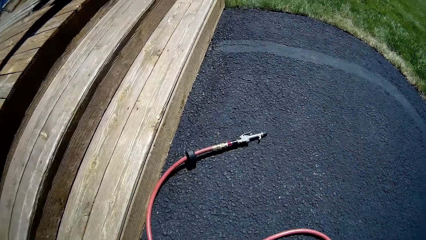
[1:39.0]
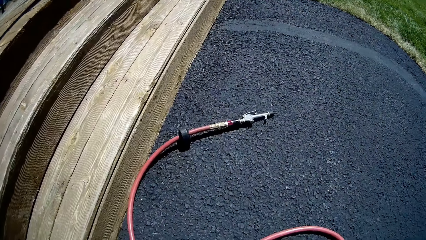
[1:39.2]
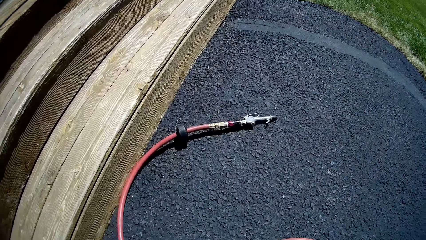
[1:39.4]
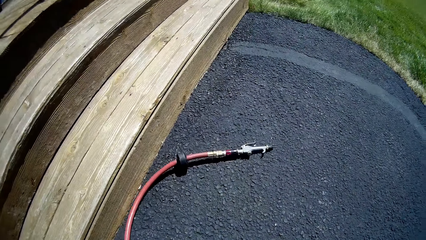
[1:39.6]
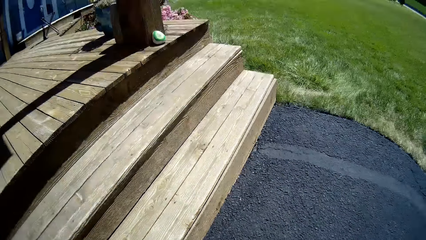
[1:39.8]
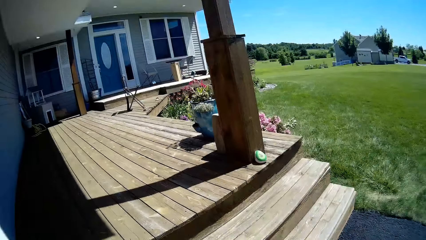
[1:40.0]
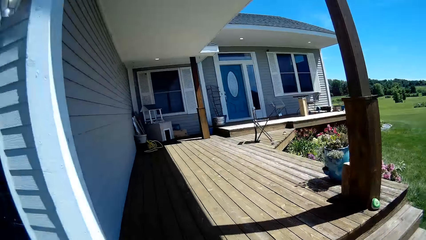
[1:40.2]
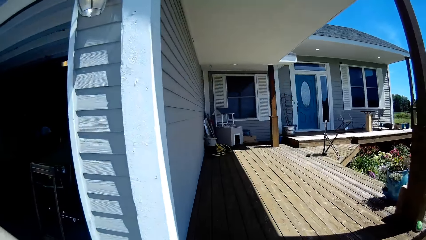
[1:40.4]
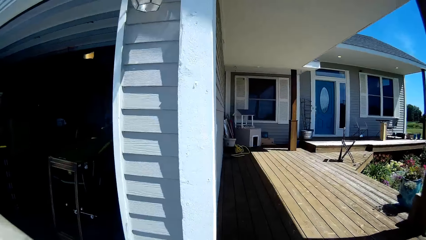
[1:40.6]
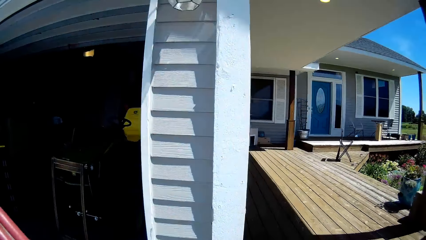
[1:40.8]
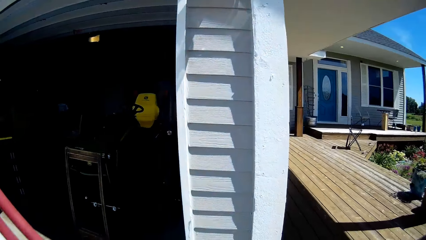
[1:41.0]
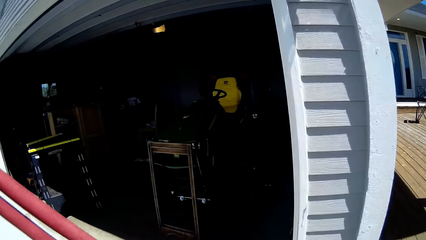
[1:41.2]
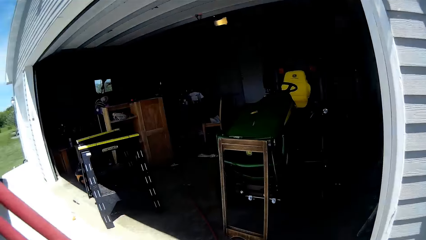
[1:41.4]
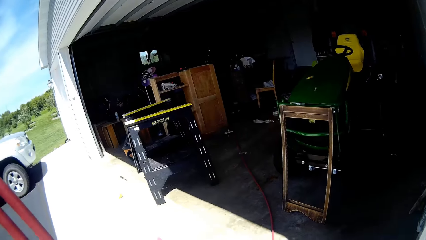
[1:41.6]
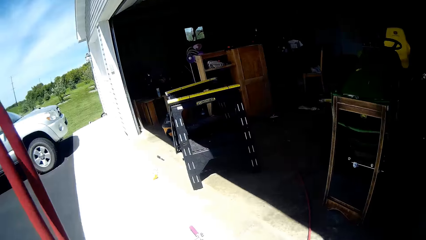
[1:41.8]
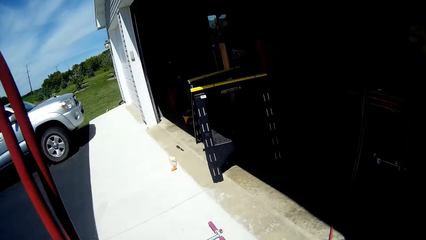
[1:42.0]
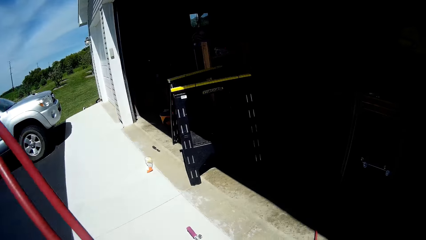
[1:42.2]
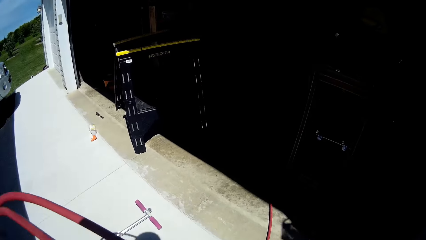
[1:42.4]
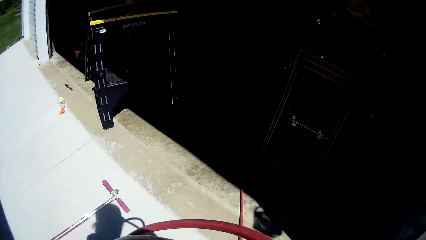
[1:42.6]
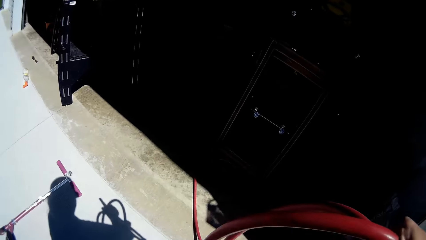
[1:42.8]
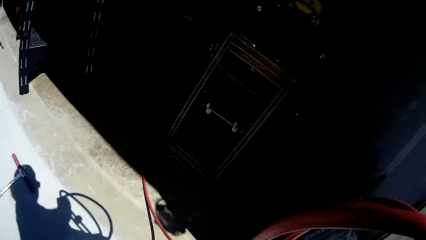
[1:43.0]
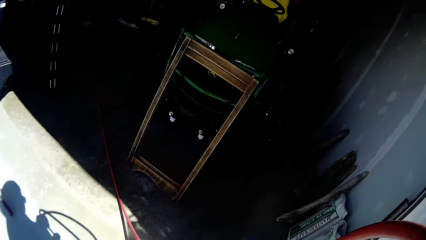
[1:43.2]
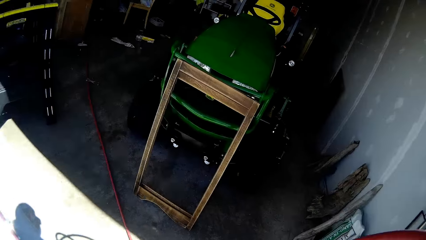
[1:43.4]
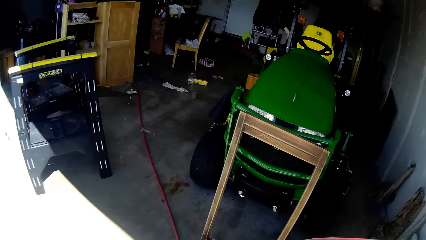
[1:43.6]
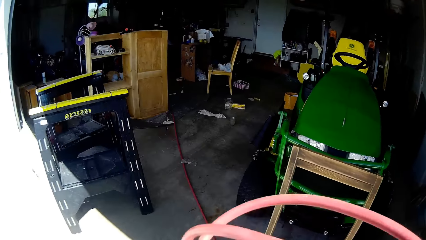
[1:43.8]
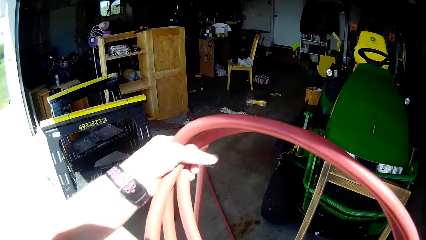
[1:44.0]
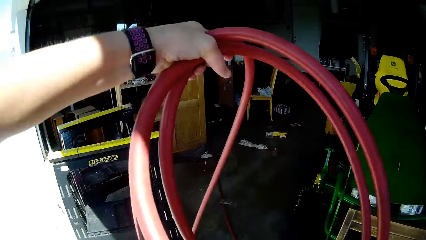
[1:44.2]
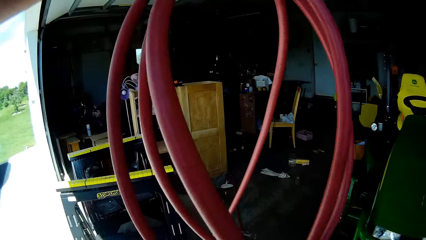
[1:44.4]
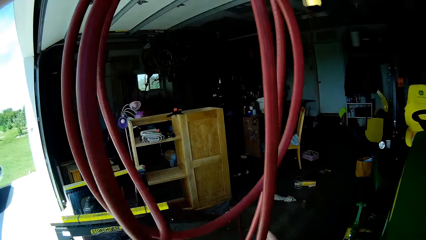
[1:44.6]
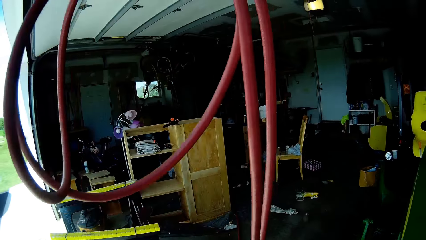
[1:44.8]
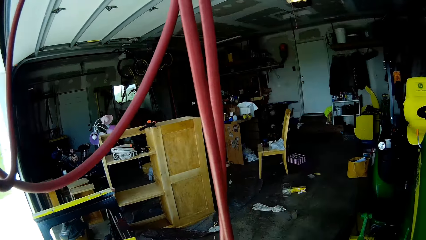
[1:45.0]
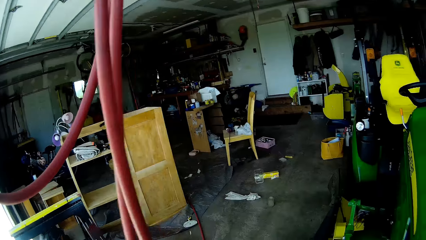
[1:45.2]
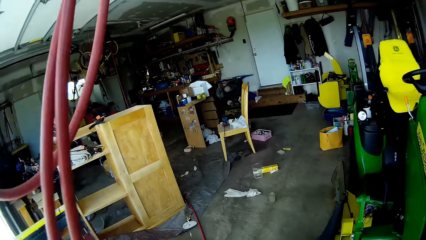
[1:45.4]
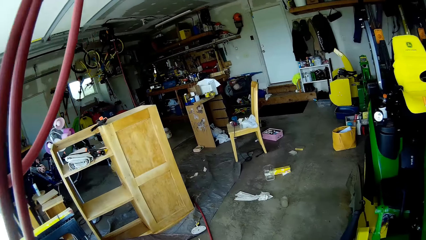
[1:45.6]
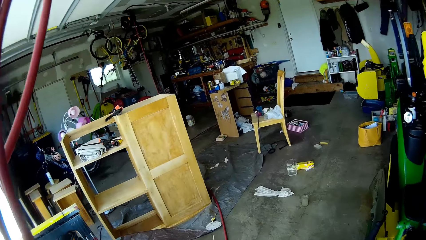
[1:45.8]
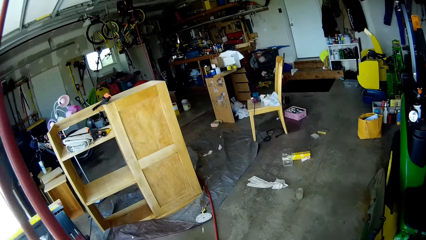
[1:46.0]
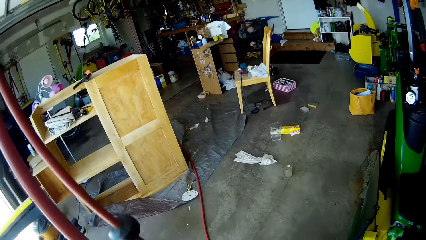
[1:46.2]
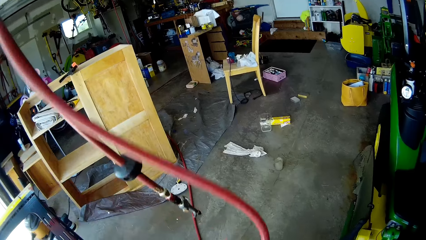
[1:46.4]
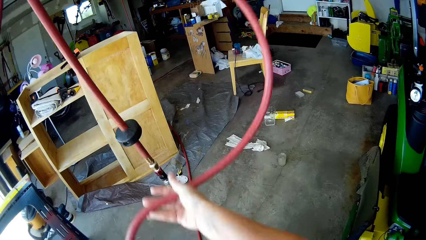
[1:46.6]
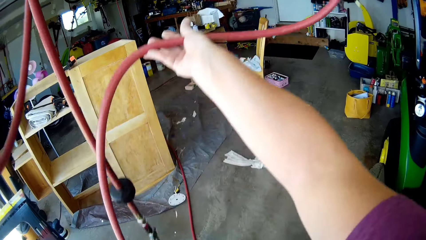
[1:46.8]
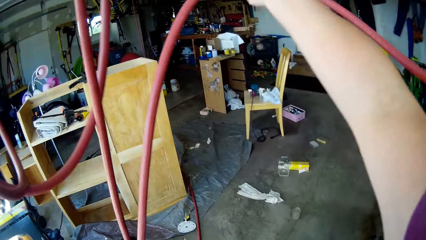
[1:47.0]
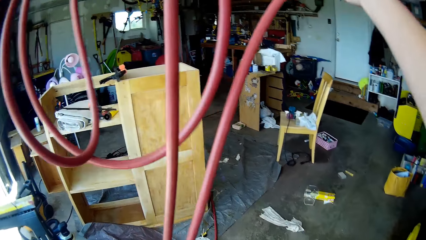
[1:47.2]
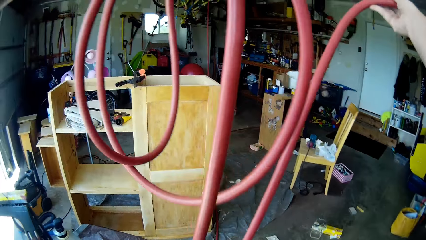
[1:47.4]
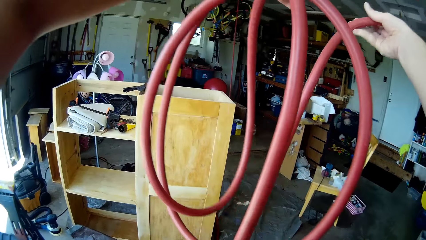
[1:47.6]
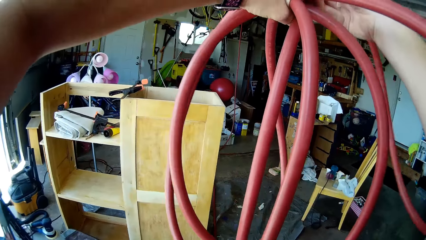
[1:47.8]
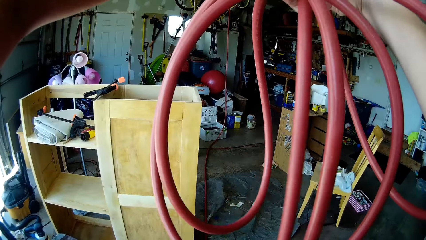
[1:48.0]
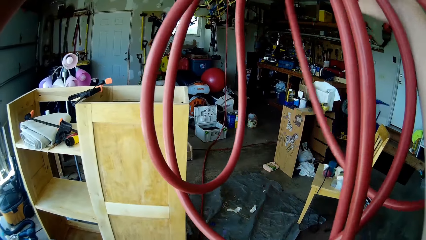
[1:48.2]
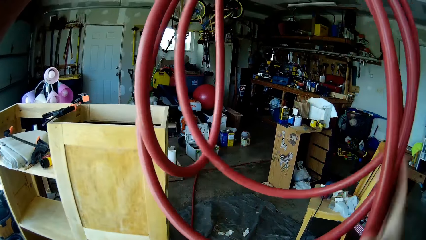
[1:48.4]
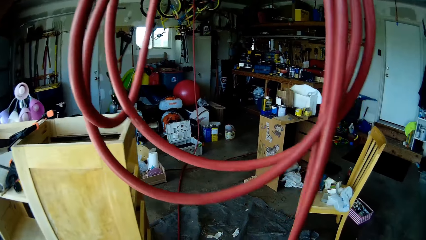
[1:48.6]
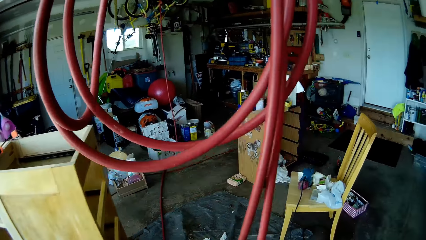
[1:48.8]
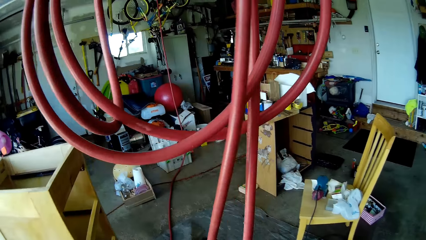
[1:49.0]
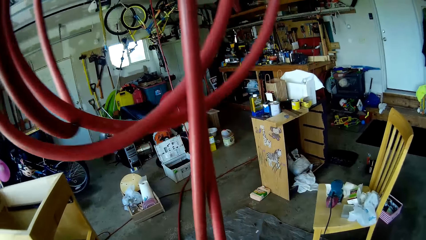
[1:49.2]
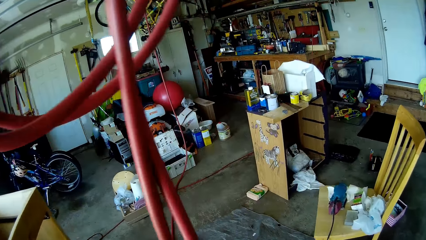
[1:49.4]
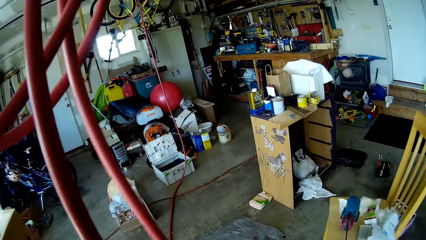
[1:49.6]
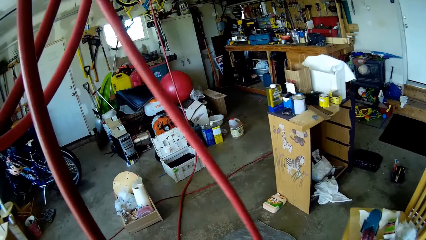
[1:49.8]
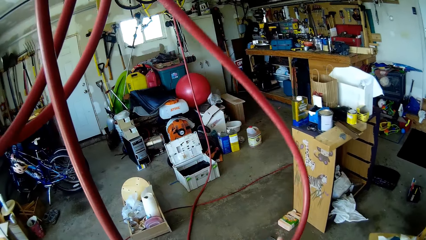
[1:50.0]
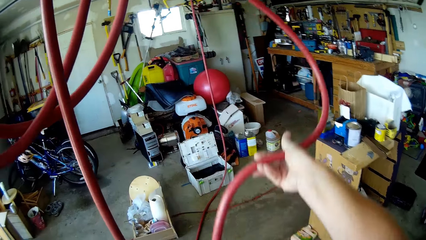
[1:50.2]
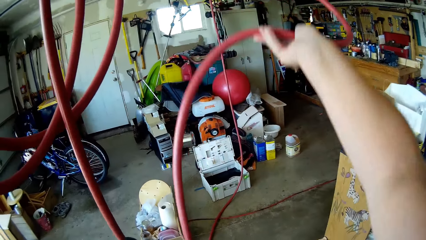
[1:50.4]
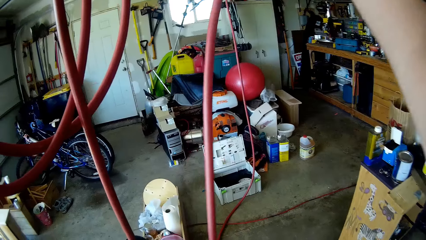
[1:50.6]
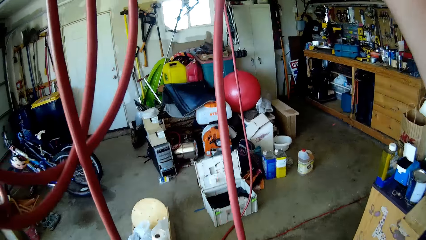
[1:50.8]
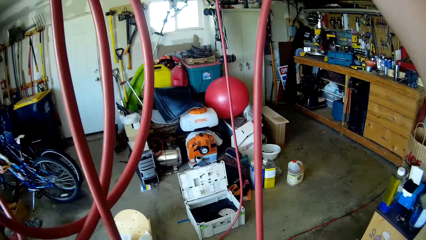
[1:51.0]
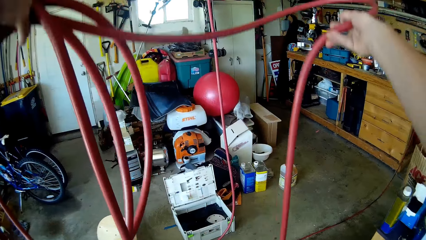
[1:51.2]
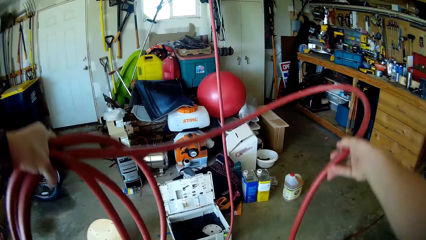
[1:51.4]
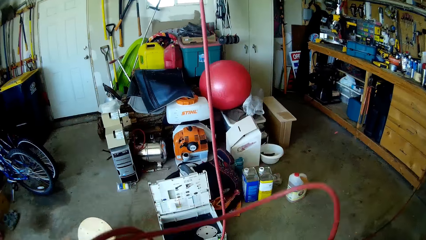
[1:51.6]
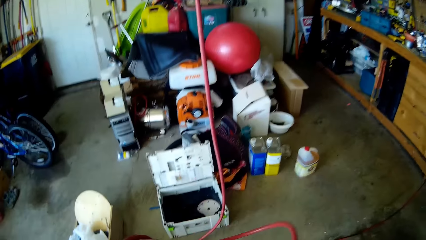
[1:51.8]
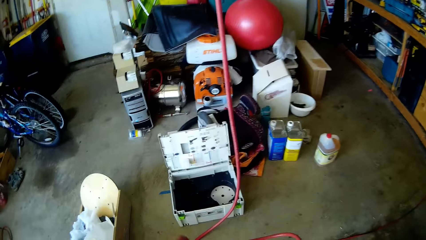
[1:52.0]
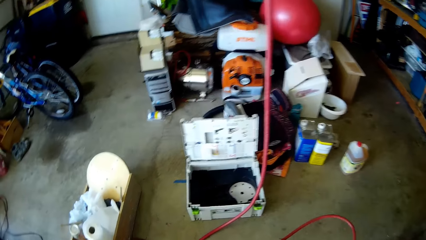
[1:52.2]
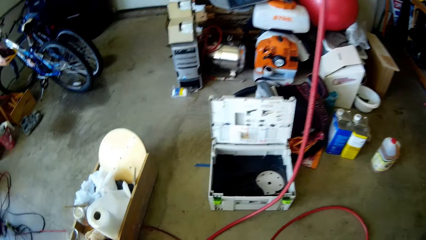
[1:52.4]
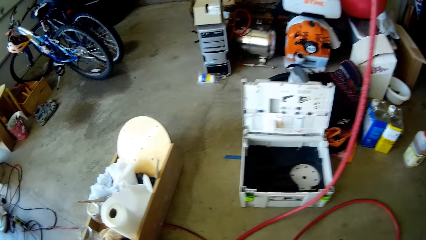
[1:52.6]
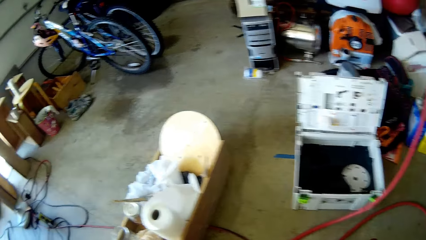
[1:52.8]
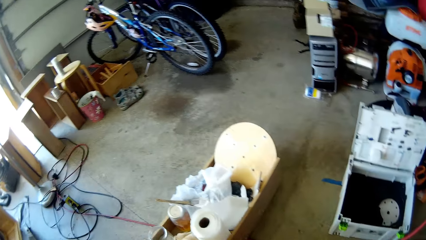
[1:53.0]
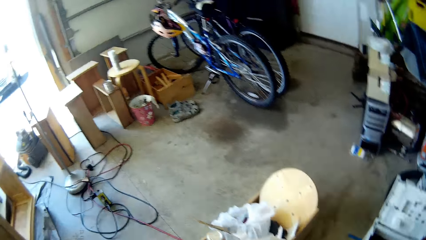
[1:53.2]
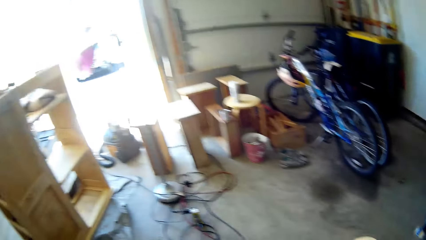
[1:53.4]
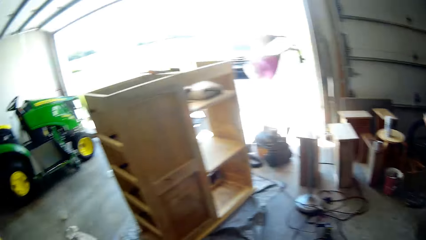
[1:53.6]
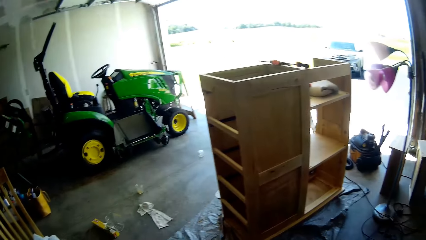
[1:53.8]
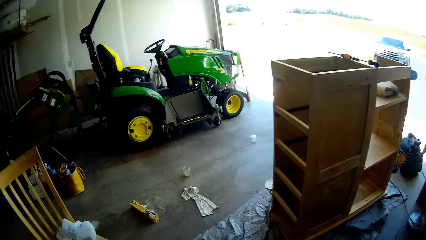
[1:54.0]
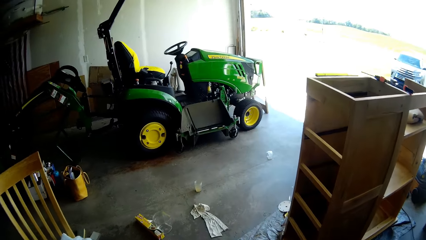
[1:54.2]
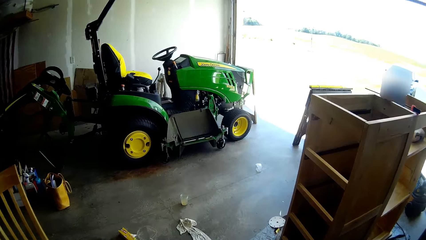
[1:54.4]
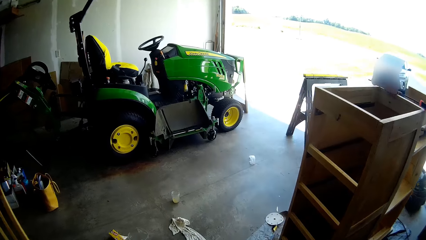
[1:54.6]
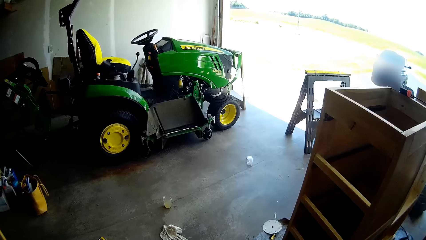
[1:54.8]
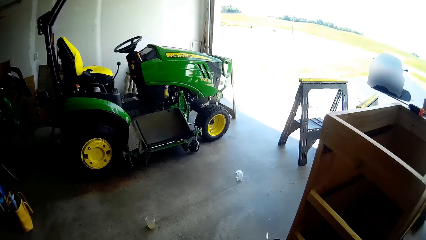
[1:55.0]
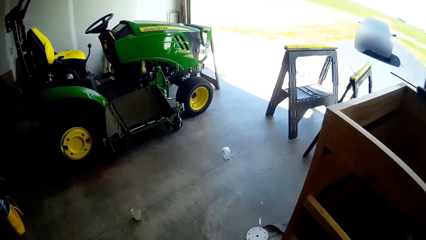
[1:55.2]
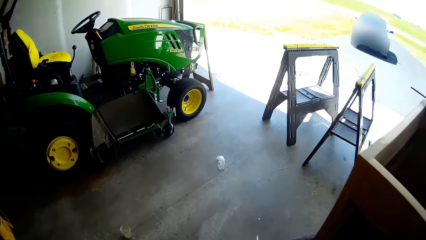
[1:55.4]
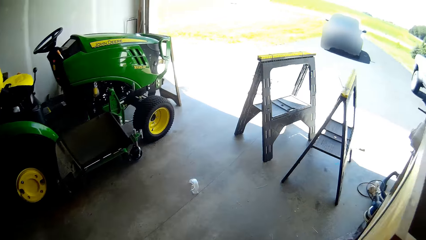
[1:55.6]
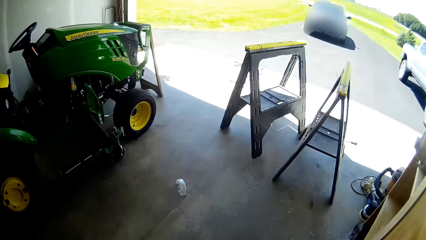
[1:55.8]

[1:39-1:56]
The camera wearer picks up the hose or hose pipe from the floor. She folds the hose with her hands. She lifts the hose pipe. She folds the hose pipe. She drops the hose on the floor. She moves towards safety glasses on the floor.
